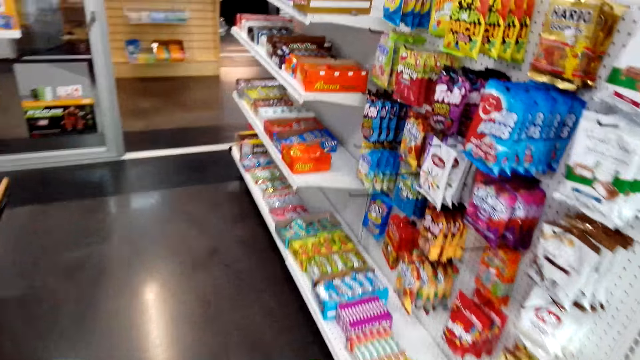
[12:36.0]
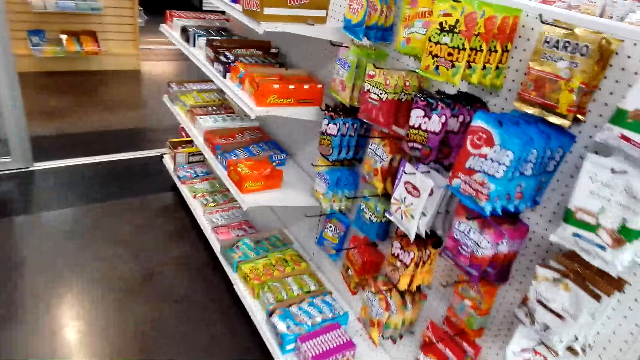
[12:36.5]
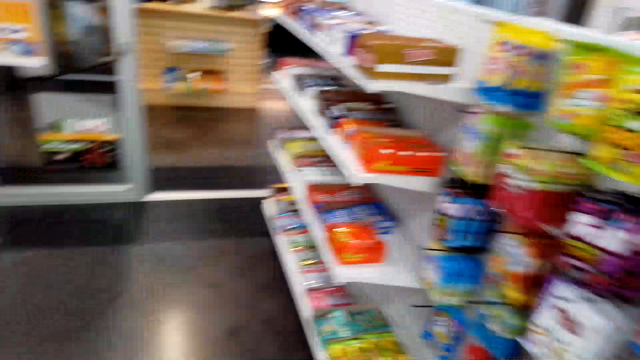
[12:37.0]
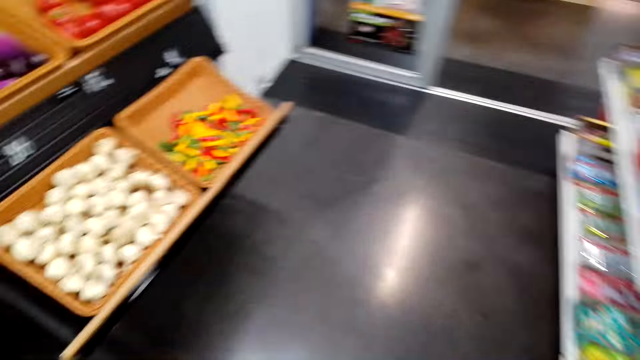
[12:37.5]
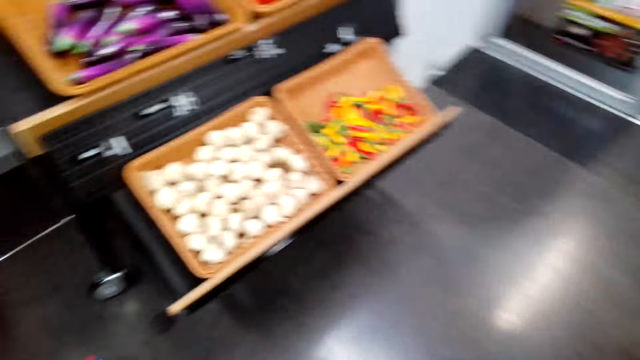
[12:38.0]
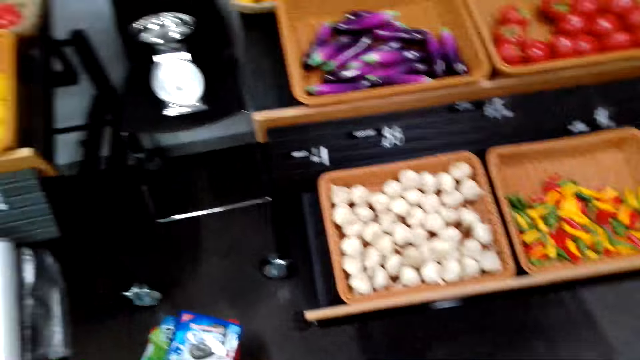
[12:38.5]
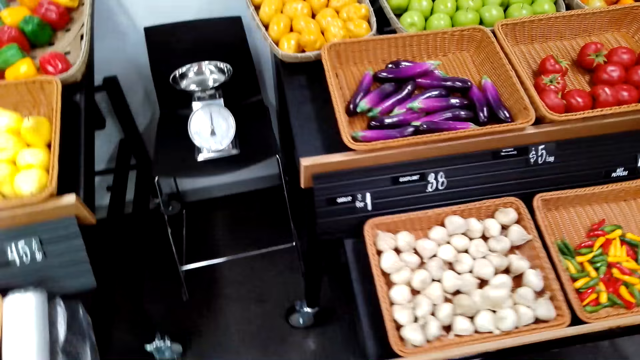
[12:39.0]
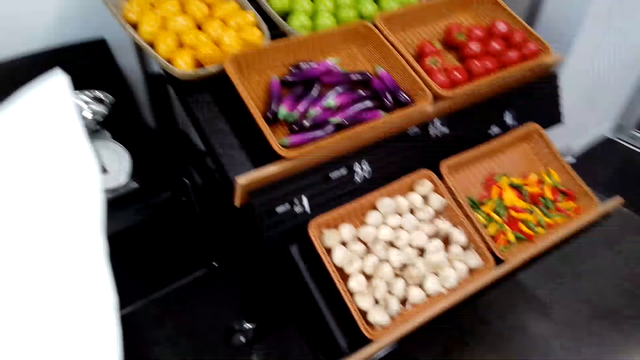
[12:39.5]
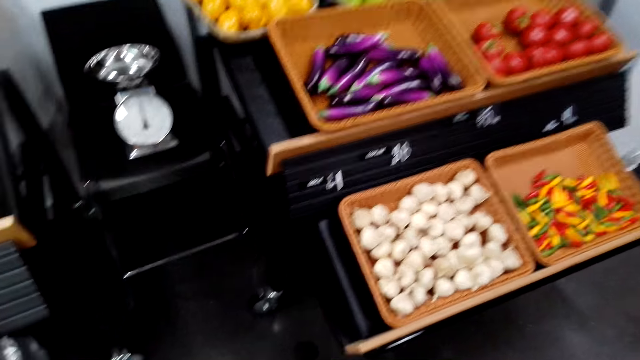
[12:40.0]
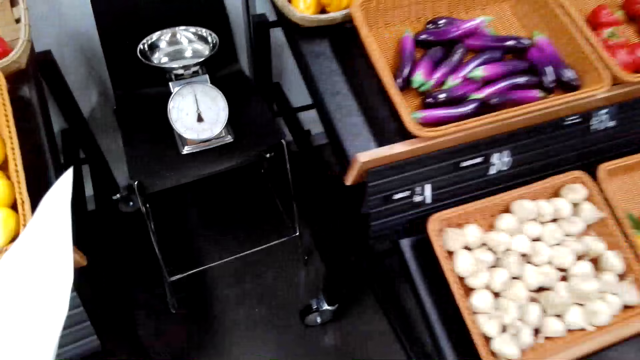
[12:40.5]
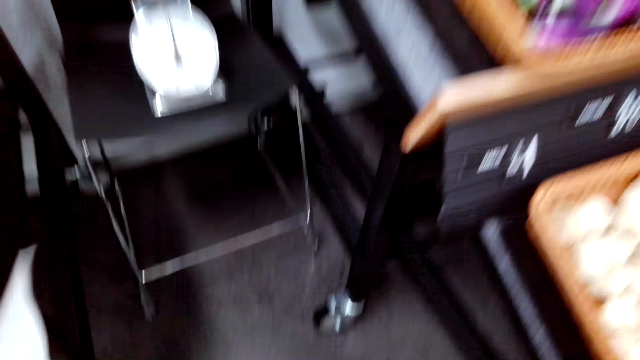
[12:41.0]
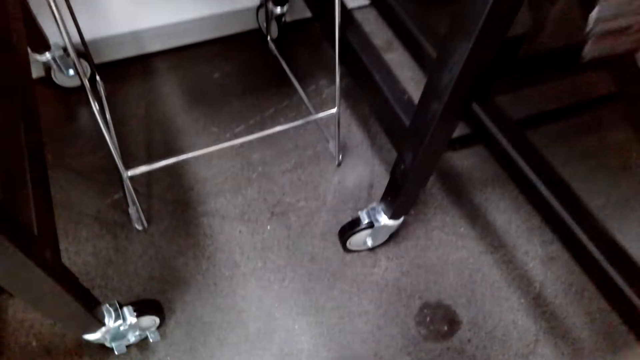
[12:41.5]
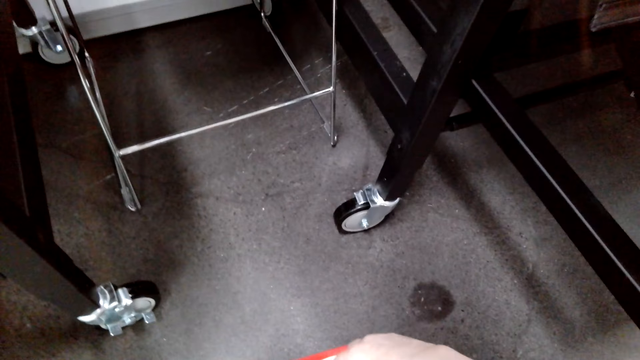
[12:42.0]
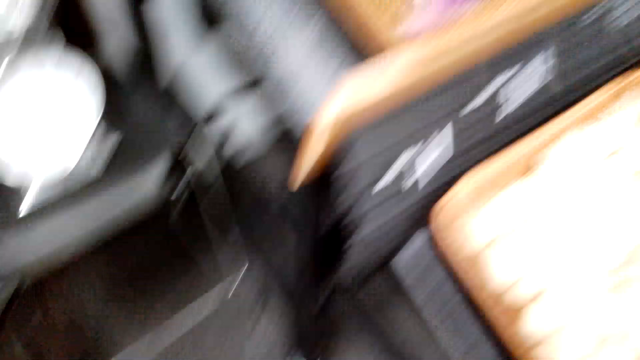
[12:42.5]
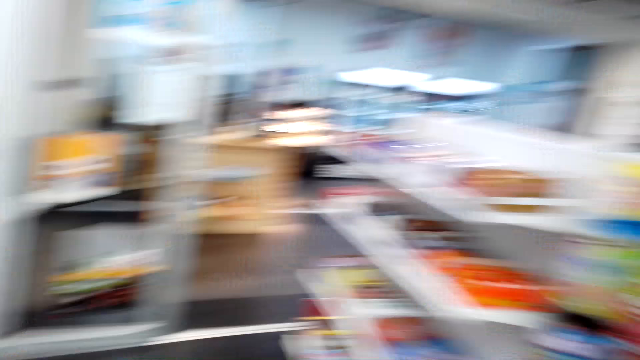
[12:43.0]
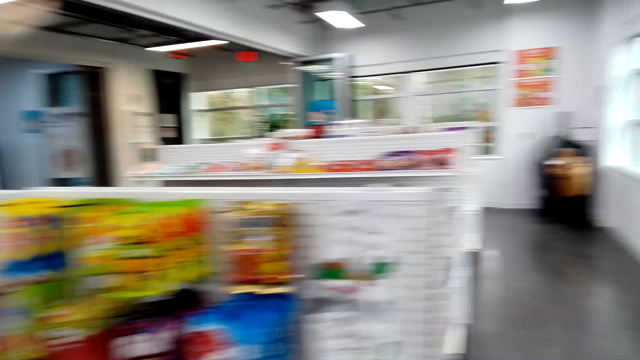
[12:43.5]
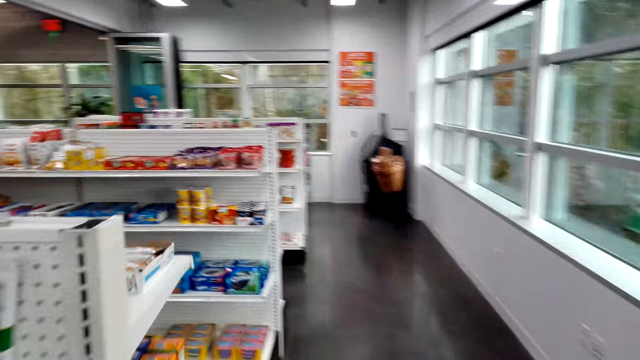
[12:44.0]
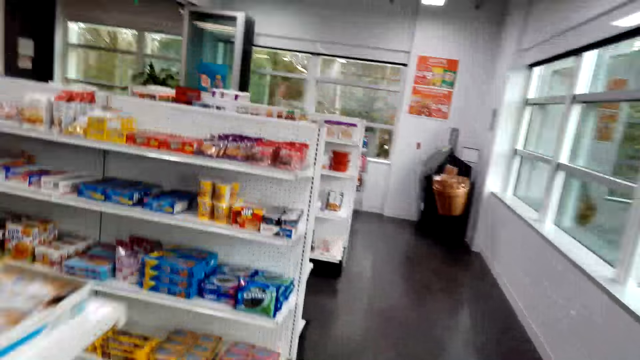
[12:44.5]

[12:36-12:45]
The camera wearer walks in the supermarket. They look around. They turn around.

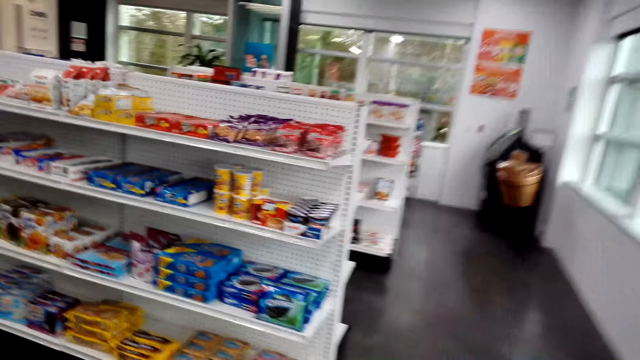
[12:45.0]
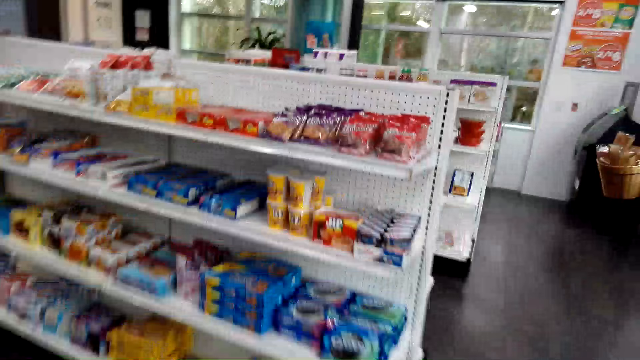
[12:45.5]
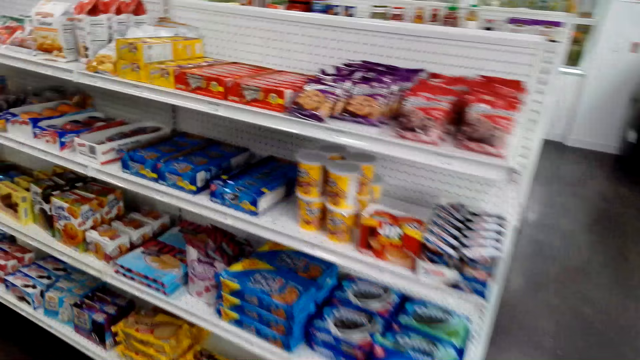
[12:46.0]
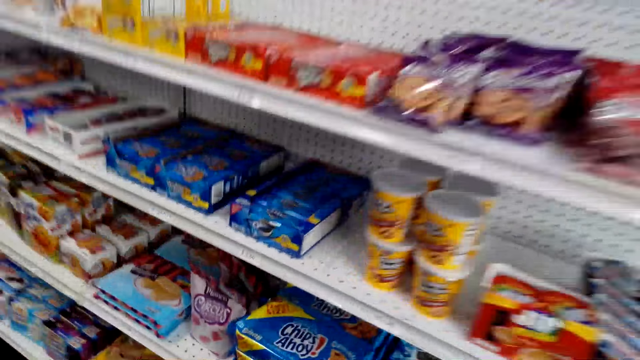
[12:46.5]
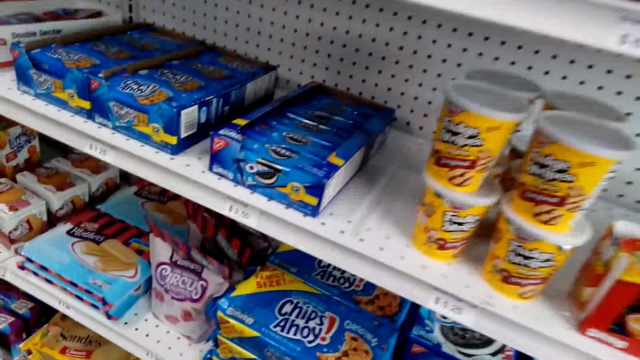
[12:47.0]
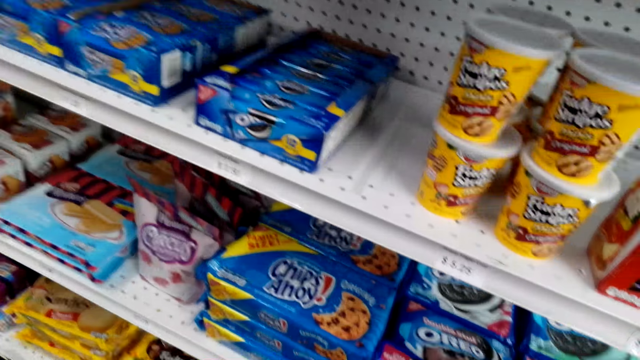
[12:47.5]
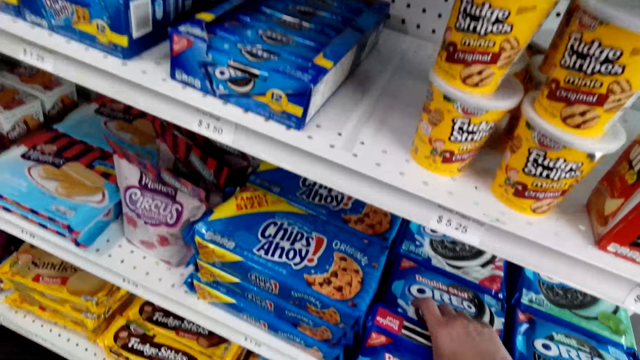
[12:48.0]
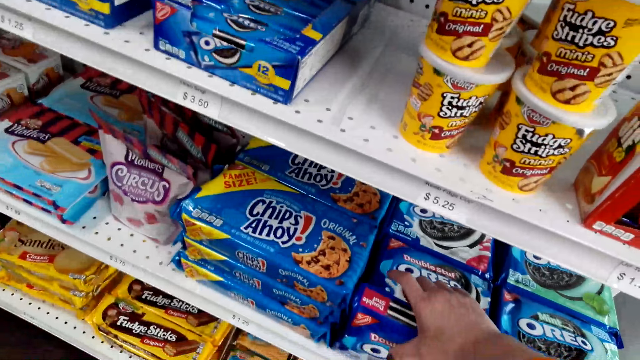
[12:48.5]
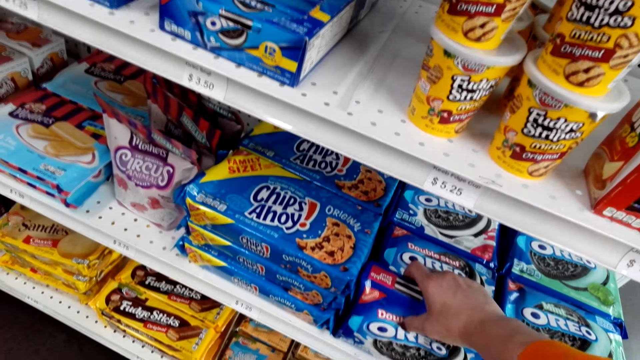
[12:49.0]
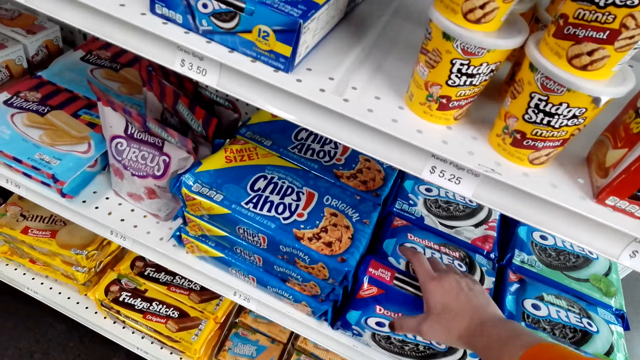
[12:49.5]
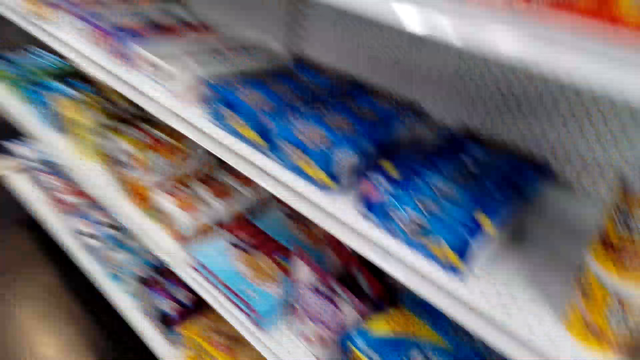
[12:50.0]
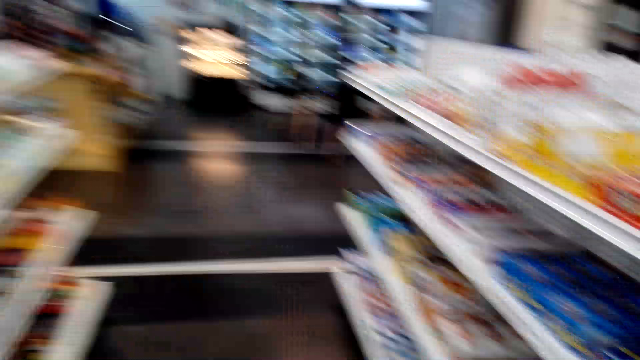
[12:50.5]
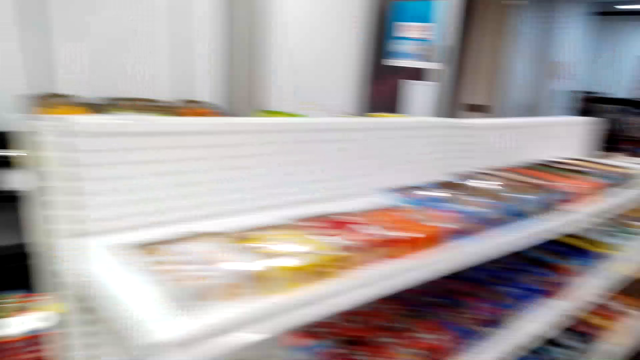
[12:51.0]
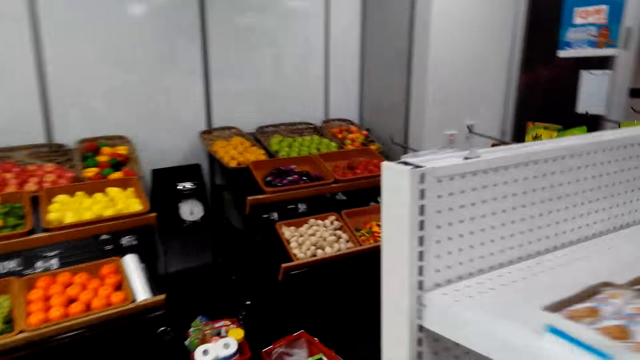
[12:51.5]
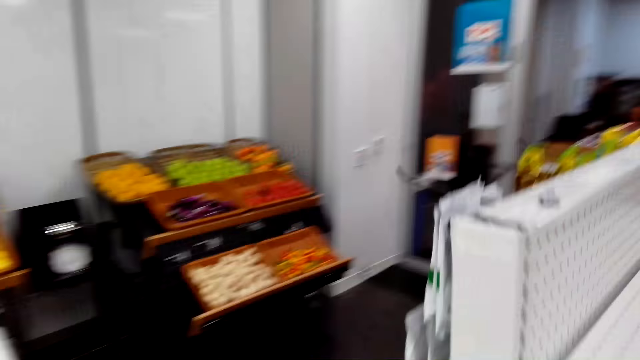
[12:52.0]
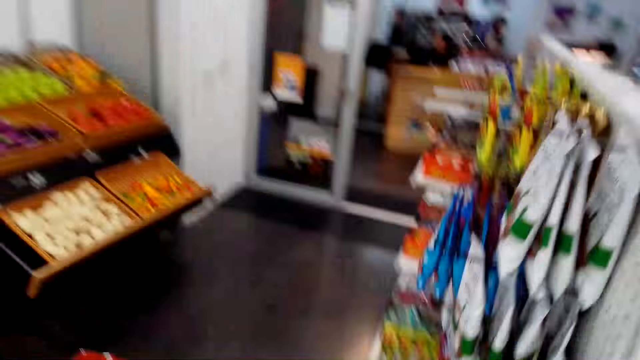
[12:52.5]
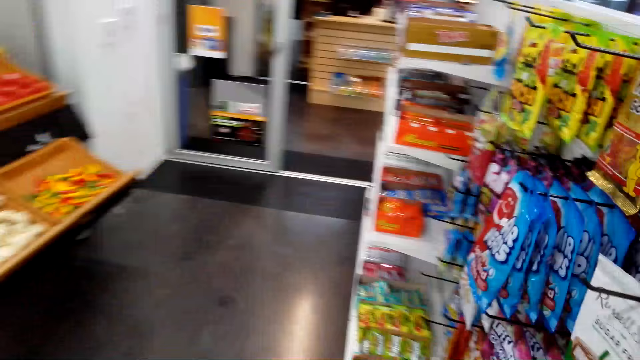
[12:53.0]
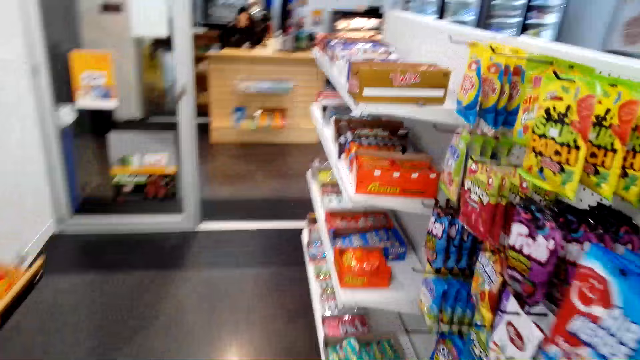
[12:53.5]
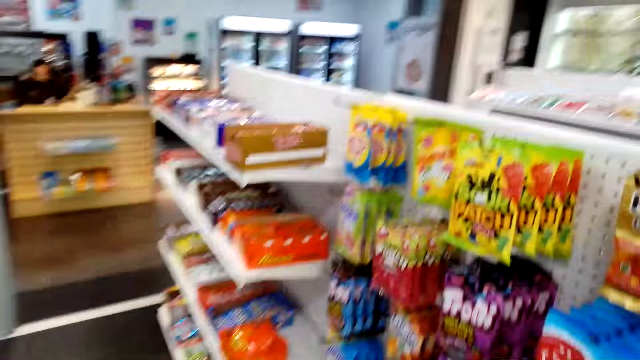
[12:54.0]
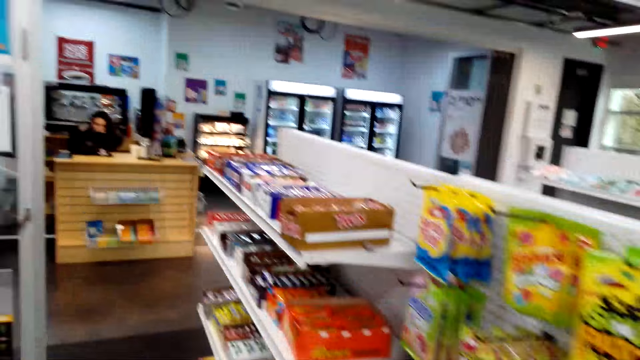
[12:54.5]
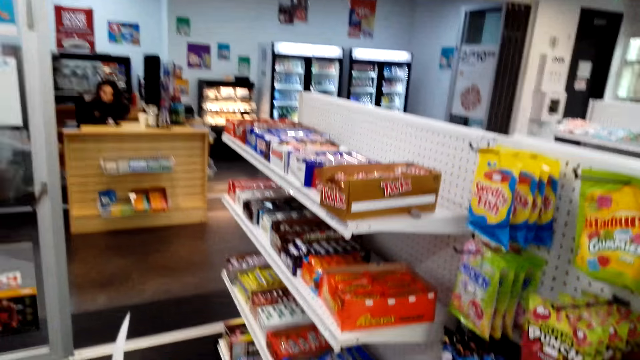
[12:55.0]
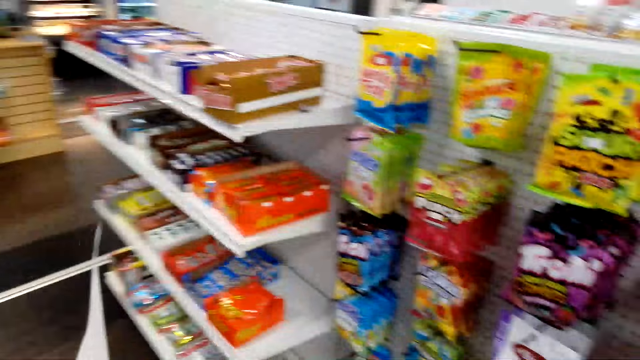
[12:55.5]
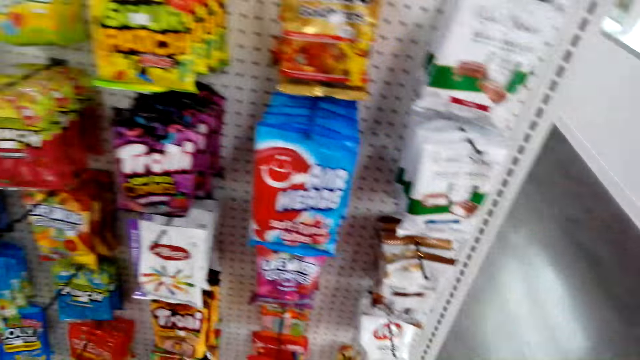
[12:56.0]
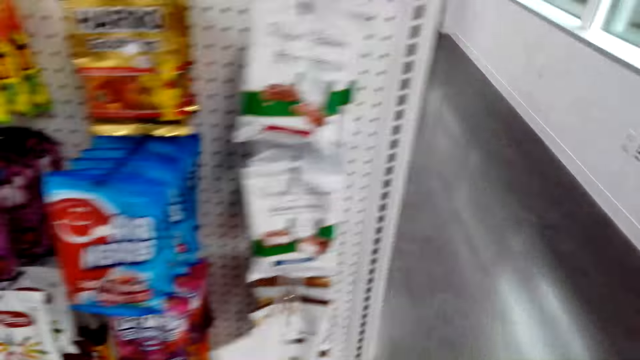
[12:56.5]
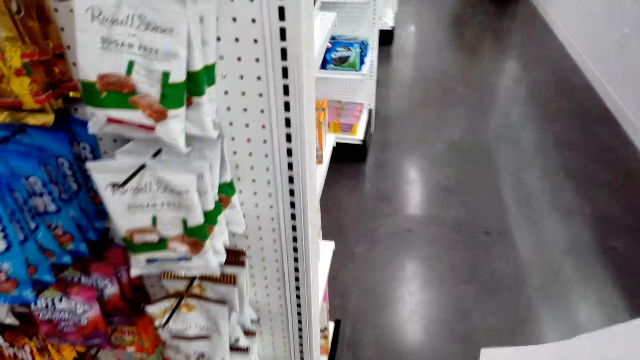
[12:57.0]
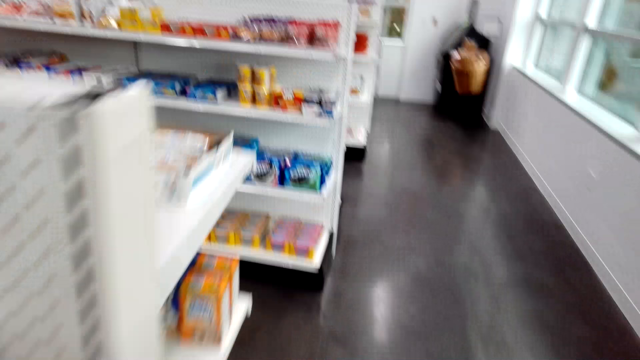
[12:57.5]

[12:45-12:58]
The camera wearer walks in the supermarket. They pick up a sandwich cookie in the shelf. They turn around. They walk in the supermarket.
